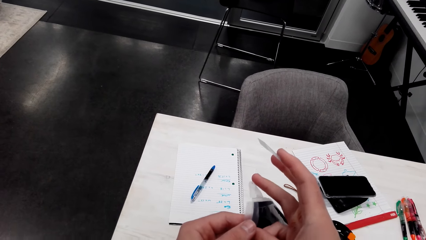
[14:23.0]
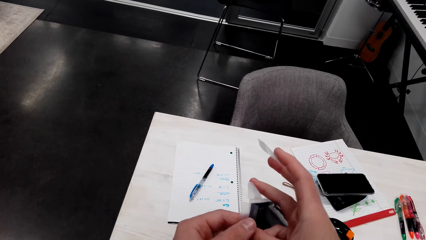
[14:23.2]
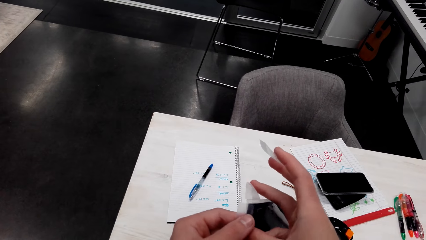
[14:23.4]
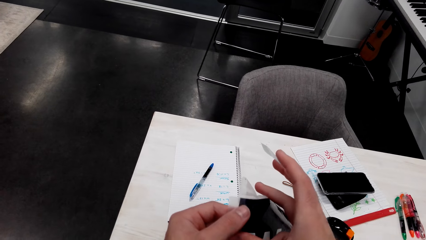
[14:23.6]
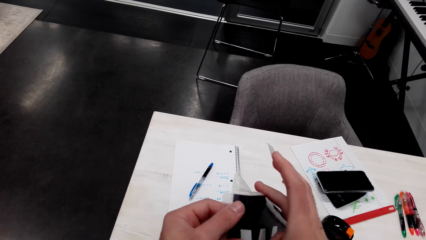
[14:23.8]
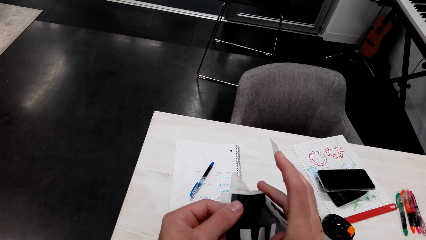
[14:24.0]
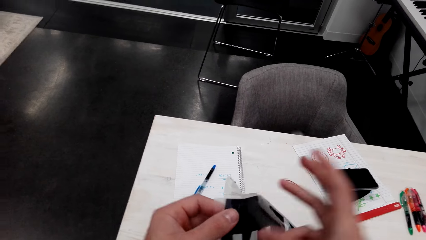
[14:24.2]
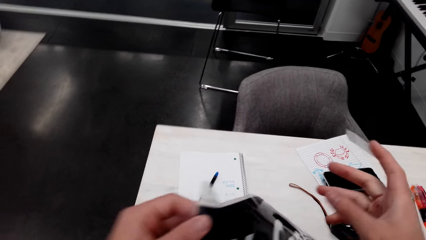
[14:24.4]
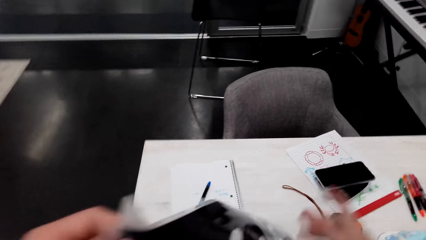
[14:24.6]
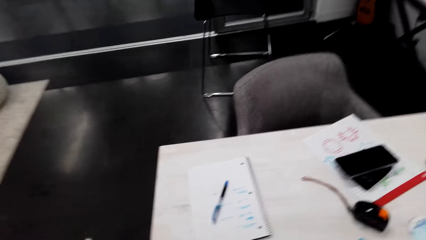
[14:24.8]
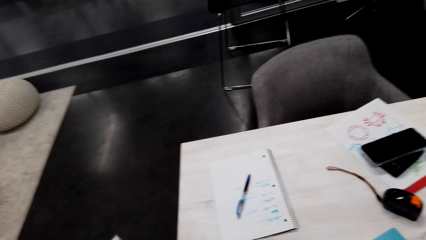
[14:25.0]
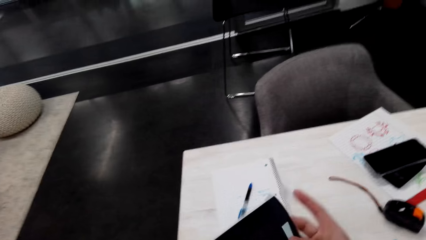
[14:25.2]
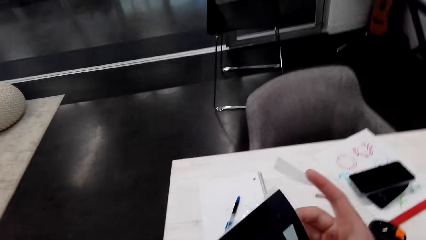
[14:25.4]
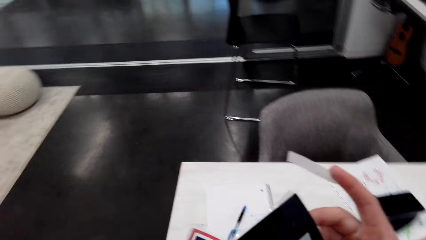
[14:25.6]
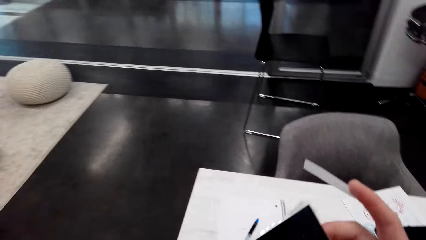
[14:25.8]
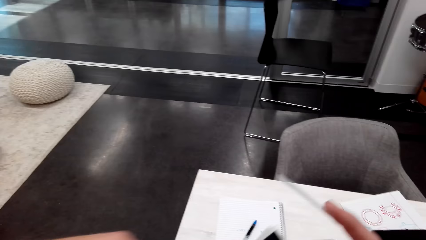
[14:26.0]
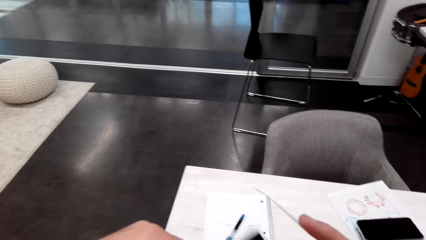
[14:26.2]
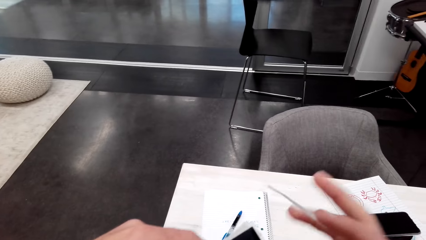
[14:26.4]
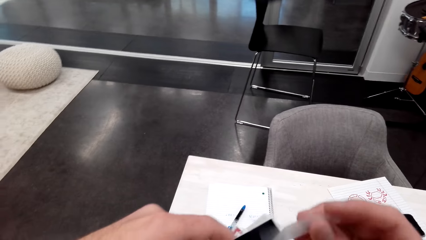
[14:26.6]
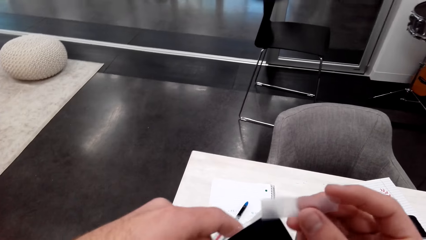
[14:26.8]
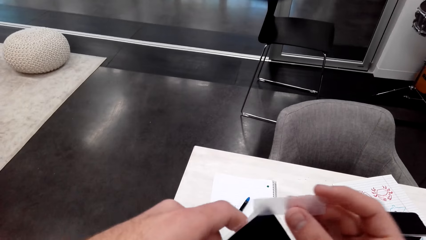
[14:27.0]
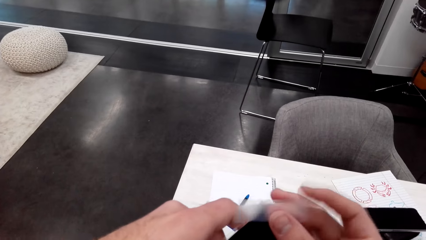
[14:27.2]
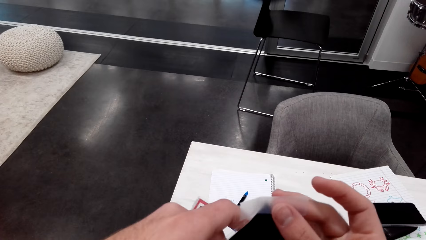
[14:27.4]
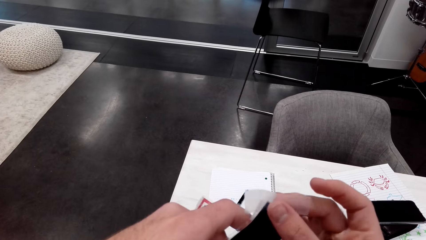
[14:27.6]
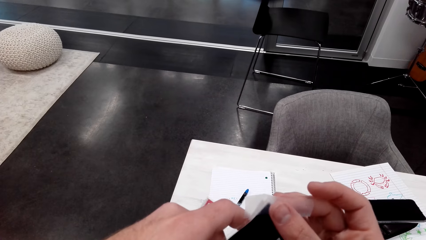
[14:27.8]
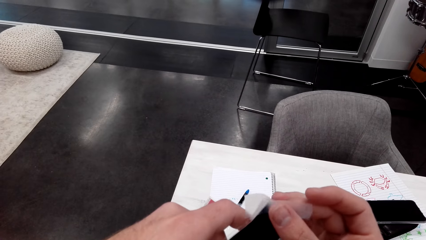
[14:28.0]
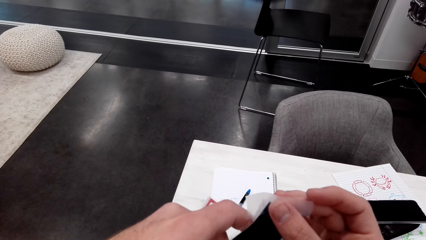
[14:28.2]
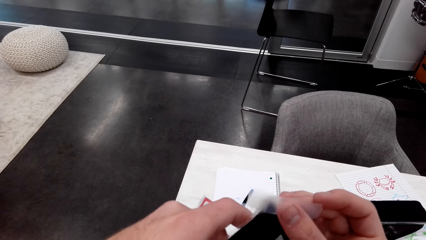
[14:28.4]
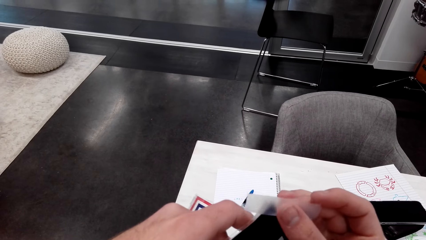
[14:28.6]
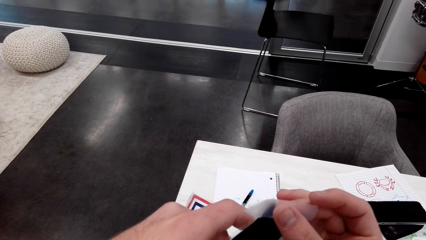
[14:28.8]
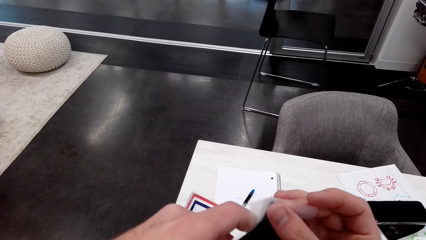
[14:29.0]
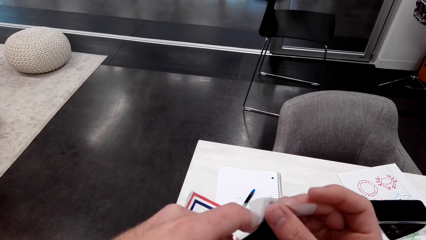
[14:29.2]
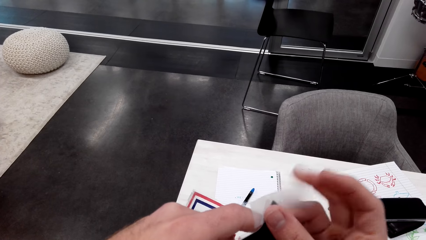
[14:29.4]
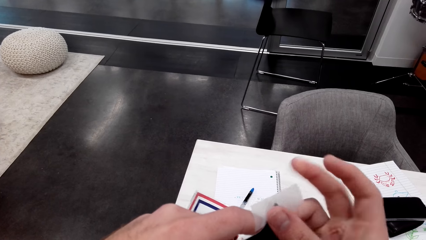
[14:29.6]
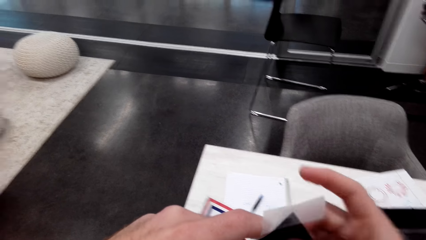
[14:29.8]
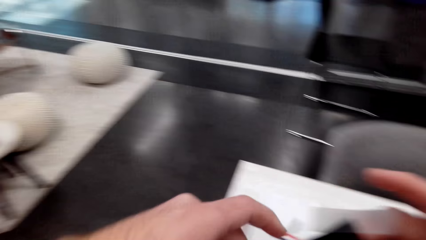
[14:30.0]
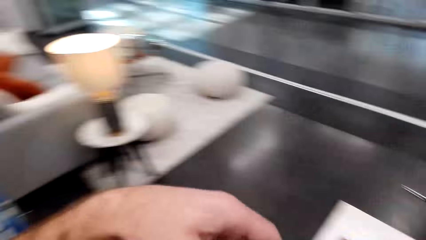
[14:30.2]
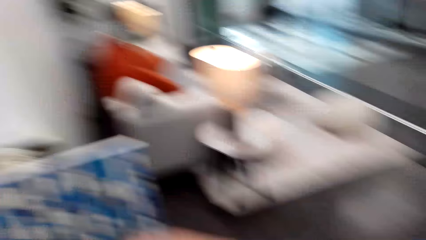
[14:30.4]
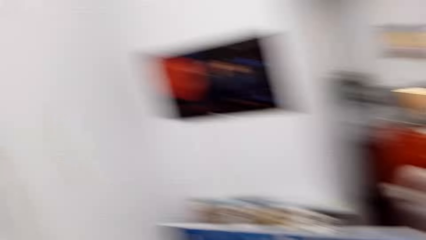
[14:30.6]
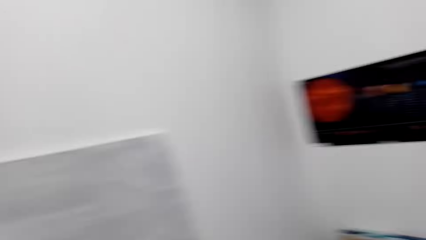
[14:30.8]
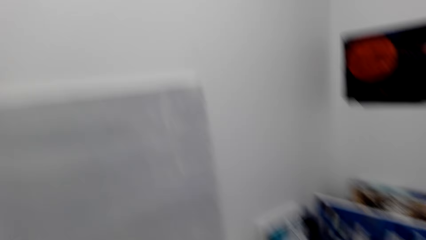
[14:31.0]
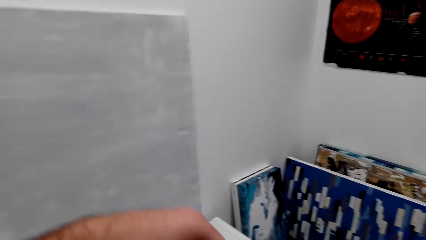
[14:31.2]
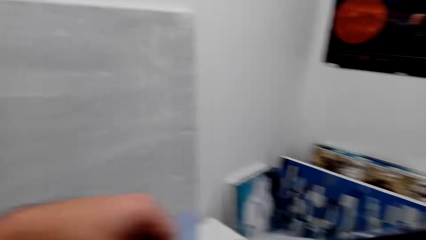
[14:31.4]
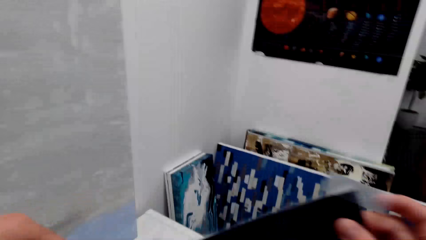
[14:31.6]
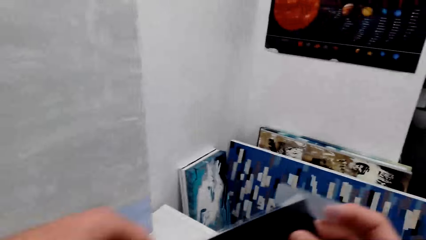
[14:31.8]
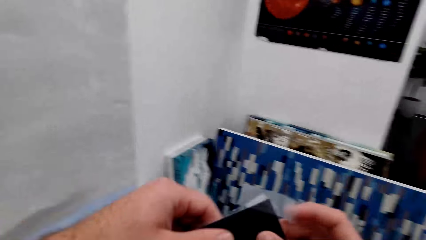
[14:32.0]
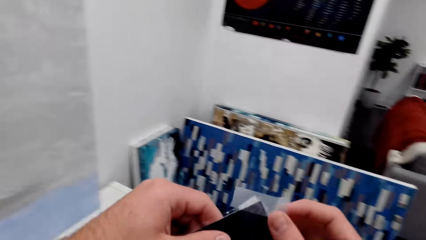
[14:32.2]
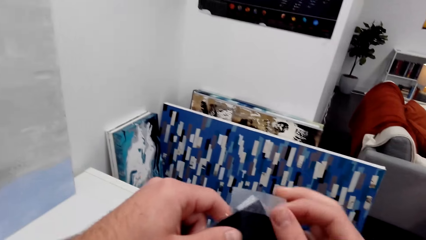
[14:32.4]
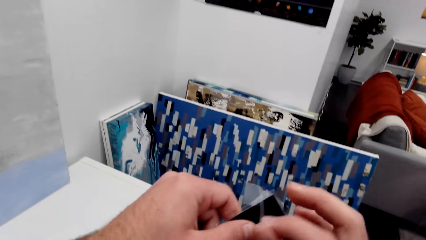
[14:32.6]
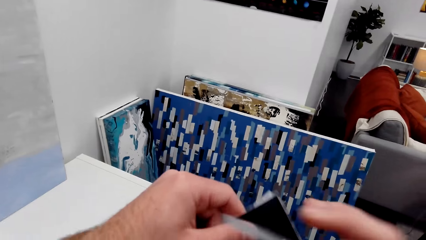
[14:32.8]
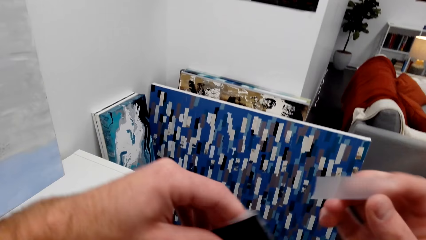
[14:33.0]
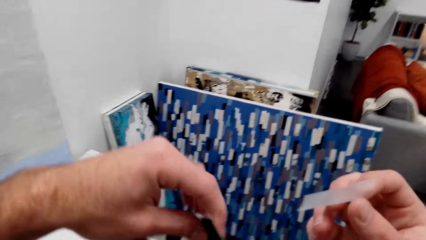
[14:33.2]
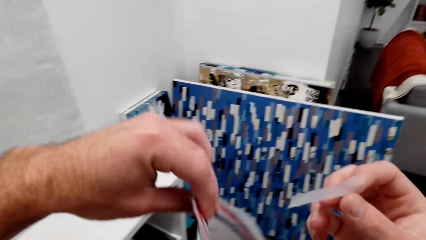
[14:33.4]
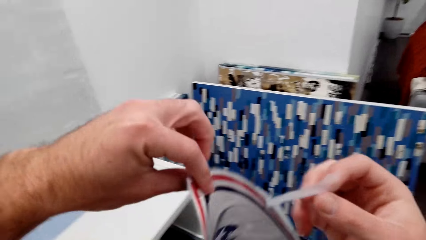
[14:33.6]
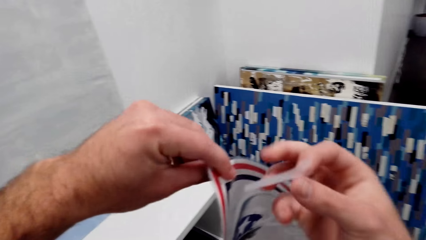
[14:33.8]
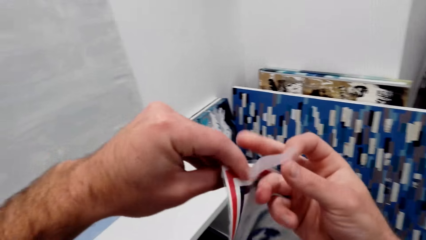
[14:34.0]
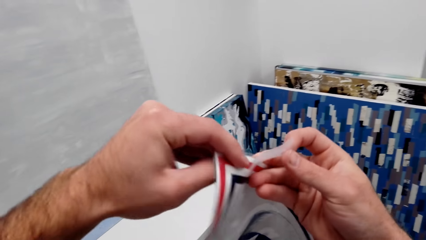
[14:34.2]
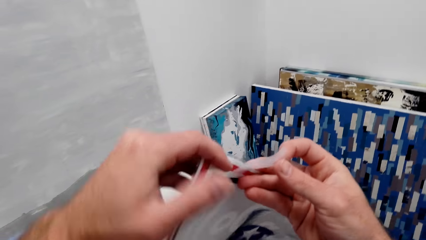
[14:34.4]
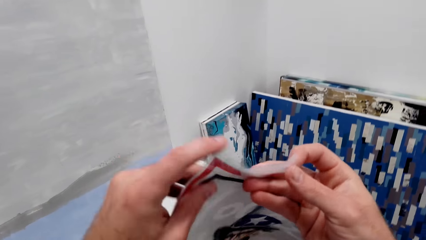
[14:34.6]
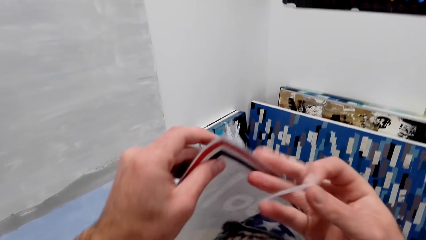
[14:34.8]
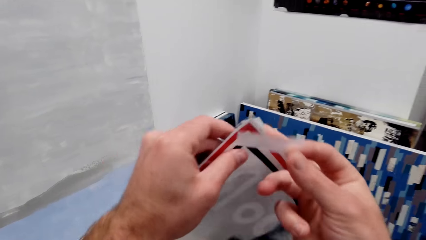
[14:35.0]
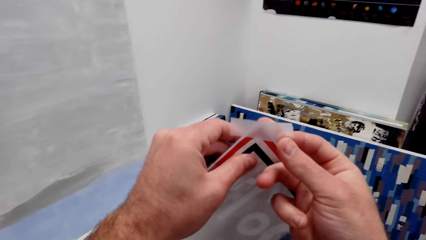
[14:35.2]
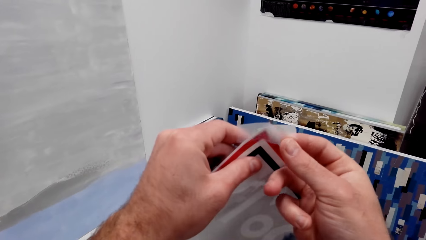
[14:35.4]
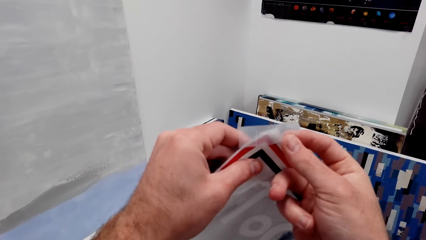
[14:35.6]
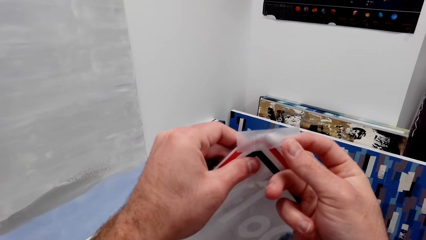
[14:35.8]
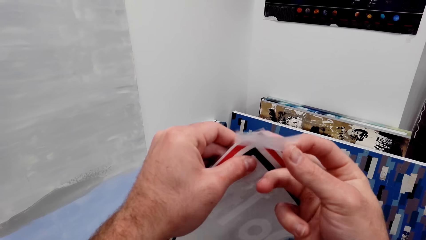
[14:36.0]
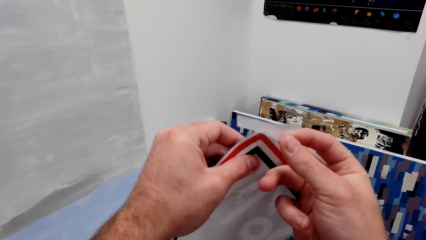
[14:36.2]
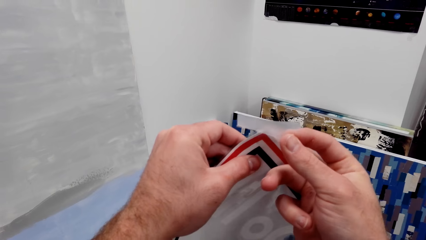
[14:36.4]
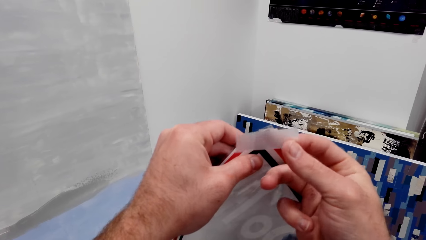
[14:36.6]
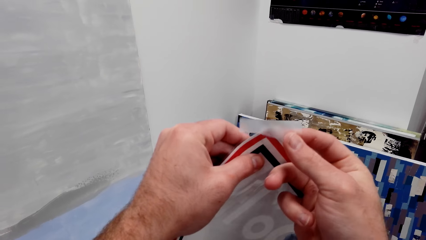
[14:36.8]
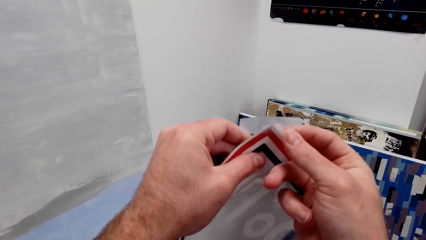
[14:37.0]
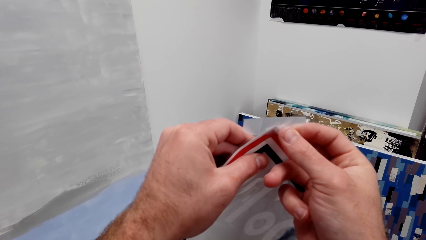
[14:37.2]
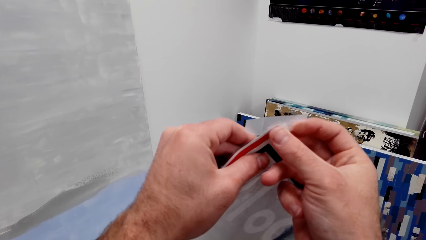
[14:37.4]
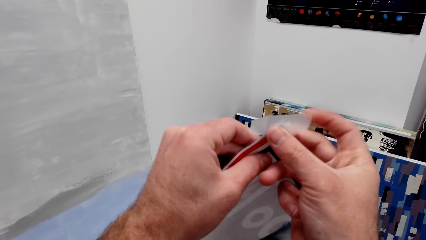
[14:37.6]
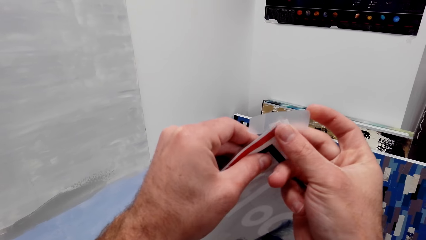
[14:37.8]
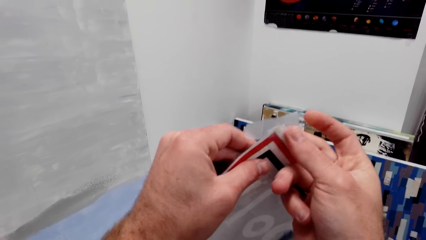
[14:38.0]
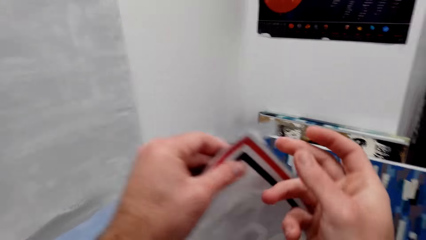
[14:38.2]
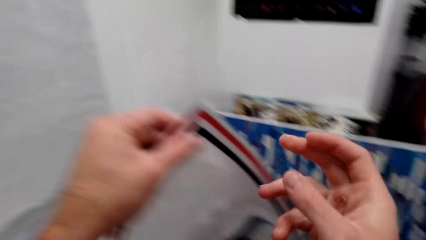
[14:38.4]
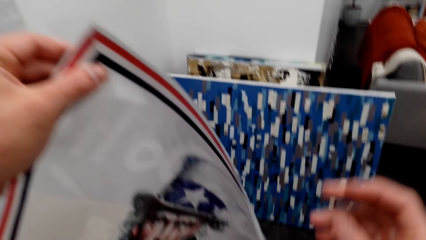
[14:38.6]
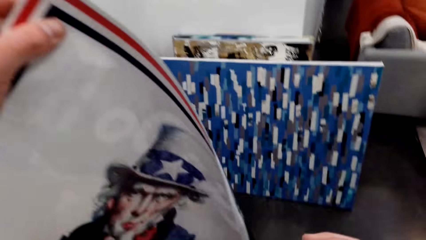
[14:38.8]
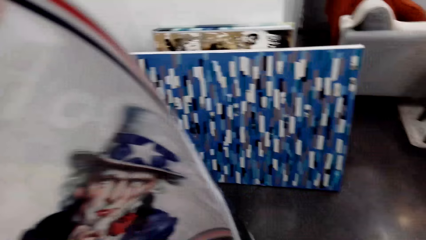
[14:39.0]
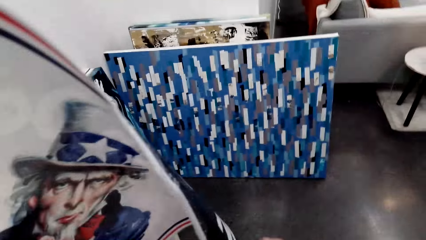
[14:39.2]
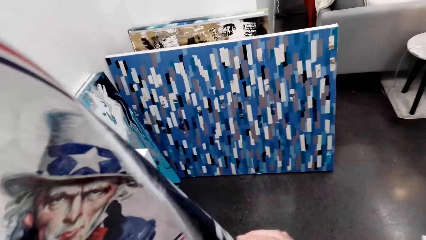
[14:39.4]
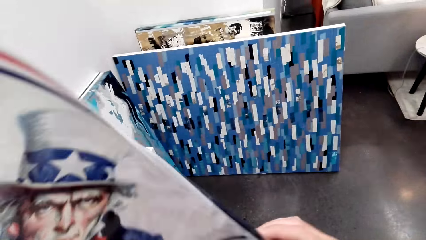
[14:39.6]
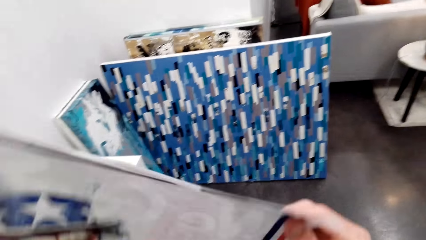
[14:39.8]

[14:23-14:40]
The camera wearer sticks the pieces of the masking tape on the banner. They remove the sellotape. They rotate the picture. They stick the sellotape to the edge of the picture.
